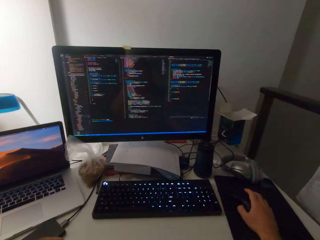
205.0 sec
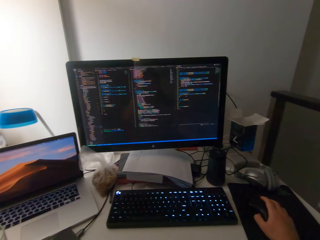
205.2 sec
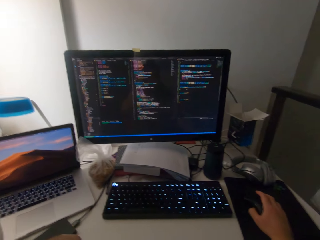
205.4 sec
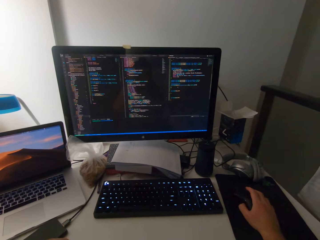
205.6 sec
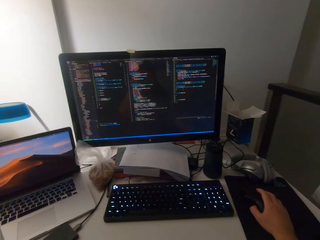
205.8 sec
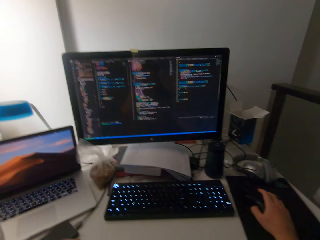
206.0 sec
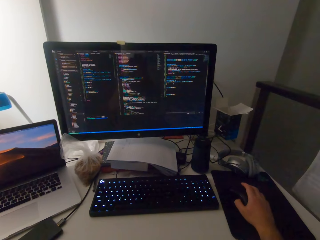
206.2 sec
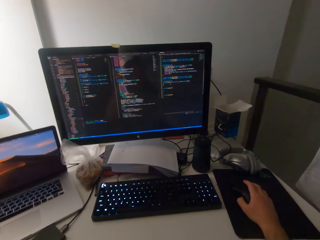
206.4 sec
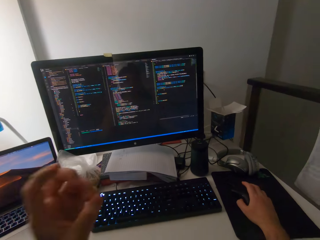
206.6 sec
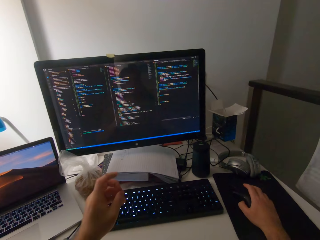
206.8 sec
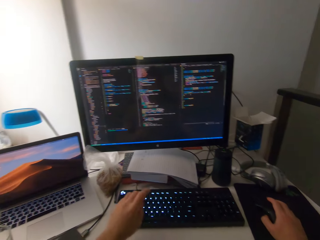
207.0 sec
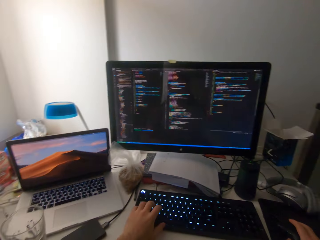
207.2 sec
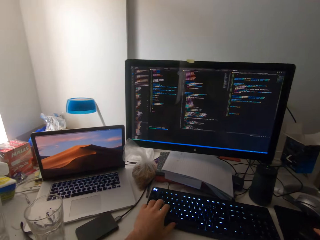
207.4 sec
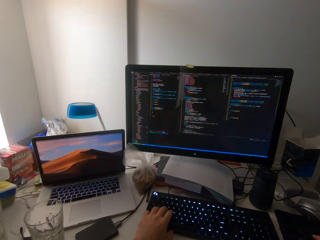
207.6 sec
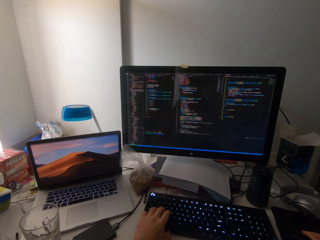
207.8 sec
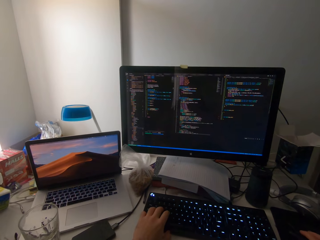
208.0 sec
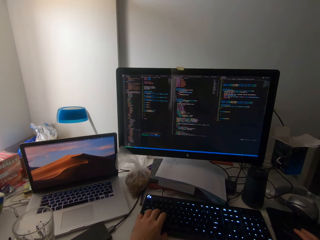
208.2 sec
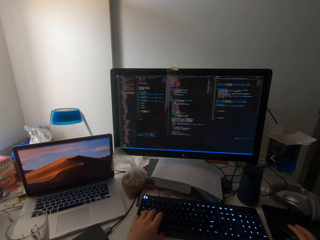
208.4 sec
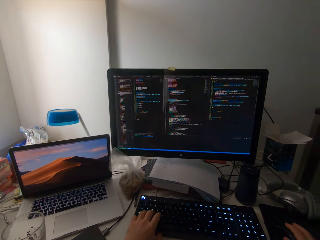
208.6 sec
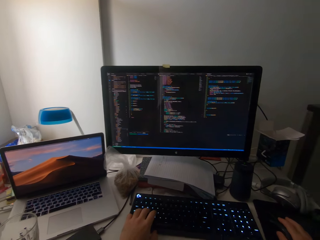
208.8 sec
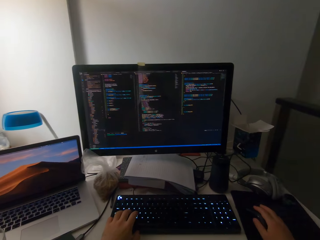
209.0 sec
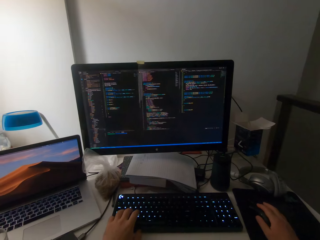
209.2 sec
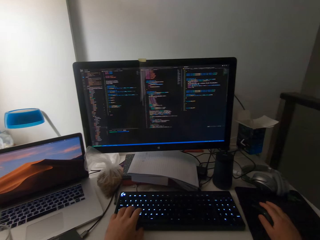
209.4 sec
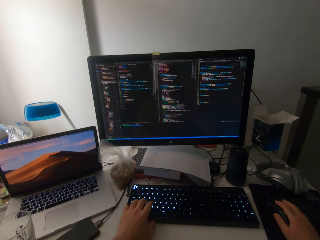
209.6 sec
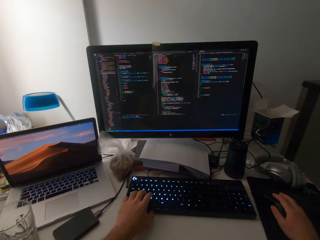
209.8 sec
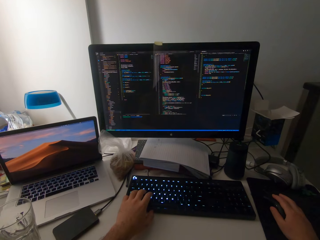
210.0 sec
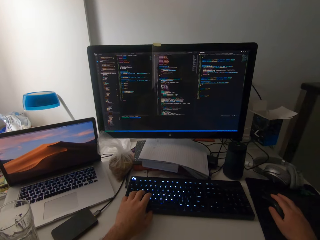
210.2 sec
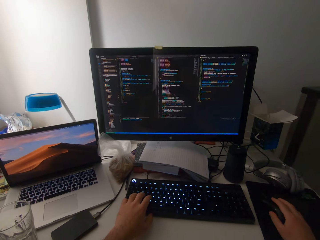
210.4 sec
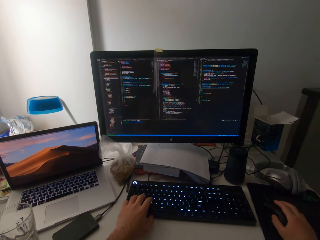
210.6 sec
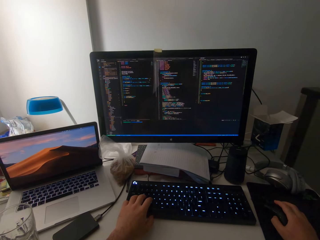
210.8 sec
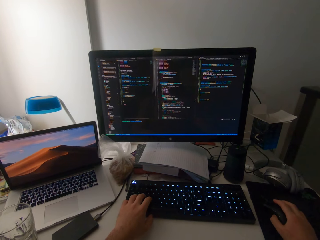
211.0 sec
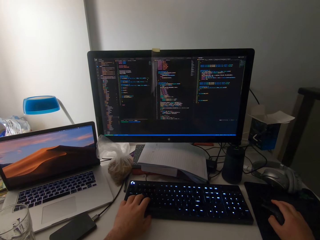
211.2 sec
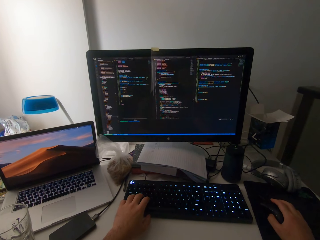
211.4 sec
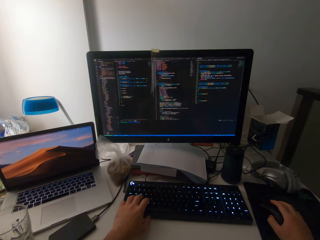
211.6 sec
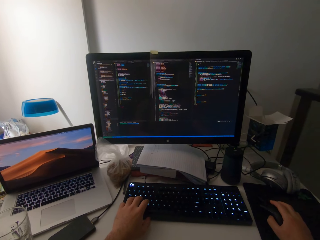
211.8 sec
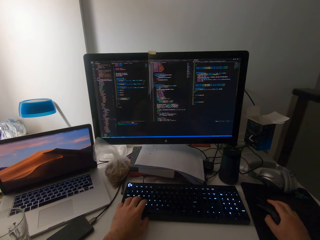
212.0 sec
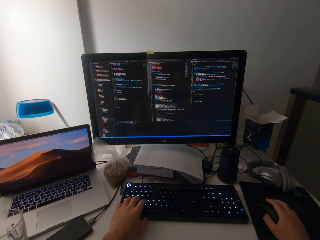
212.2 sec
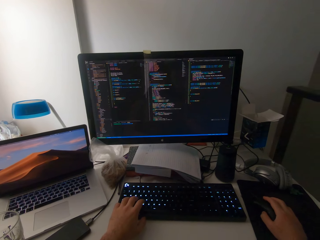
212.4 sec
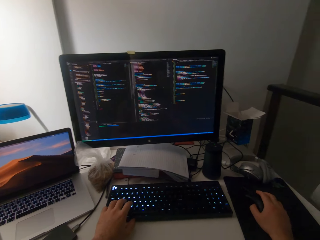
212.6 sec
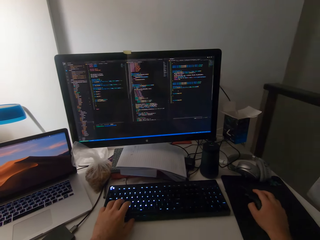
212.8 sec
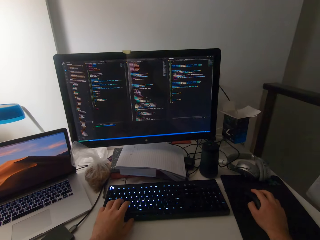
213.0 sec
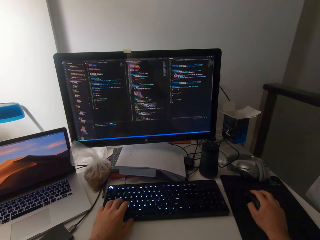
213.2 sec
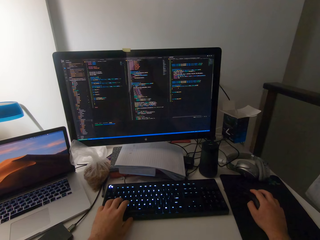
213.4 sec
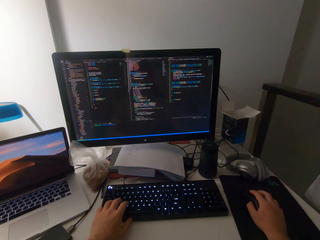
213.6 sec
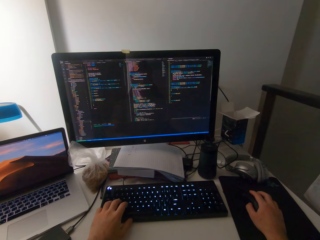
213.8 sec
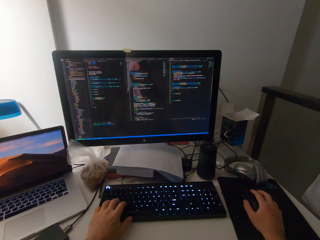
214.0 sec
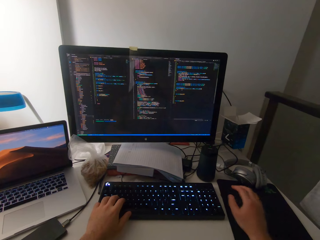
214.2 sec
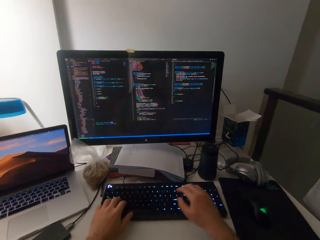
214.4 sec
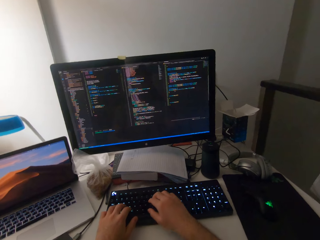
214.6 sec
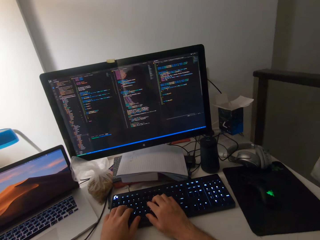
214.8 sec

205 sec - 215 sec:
The camera wearer touches the keyboard with his left hand.

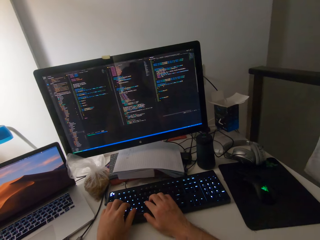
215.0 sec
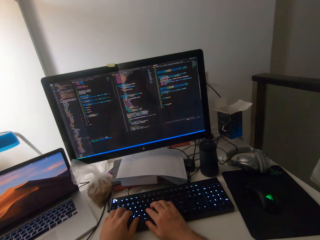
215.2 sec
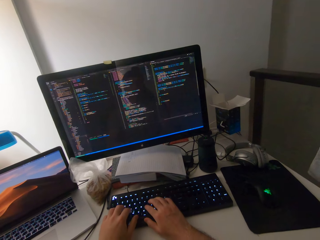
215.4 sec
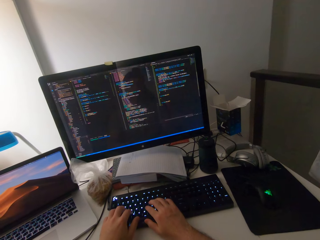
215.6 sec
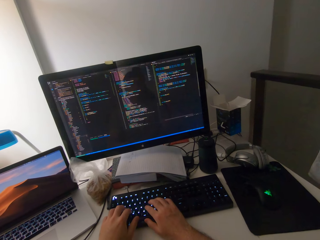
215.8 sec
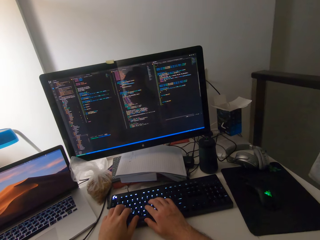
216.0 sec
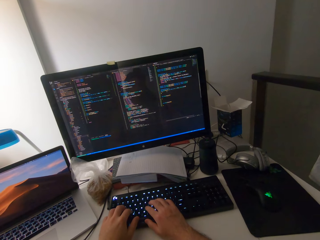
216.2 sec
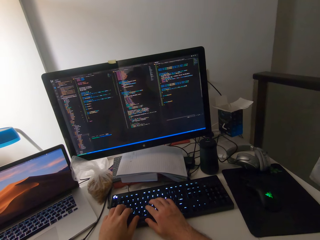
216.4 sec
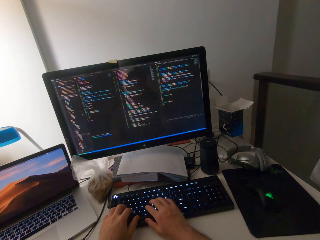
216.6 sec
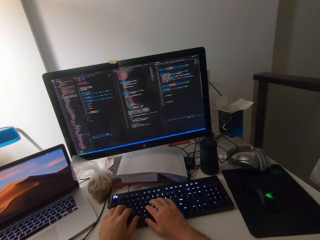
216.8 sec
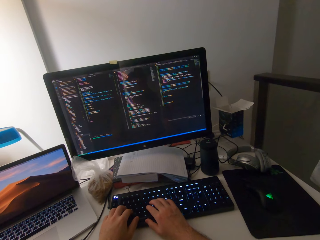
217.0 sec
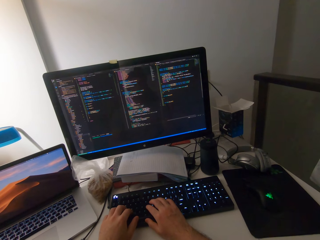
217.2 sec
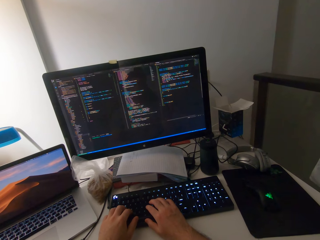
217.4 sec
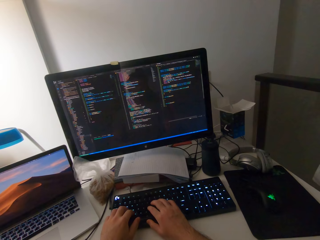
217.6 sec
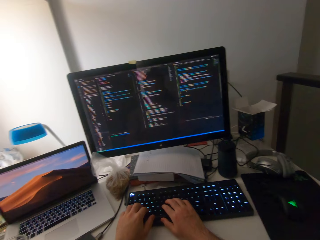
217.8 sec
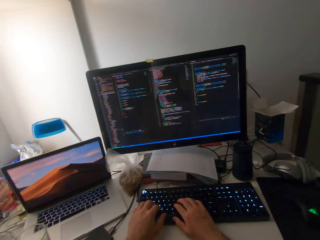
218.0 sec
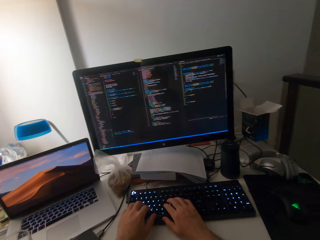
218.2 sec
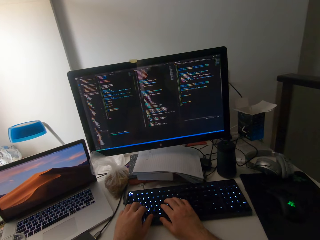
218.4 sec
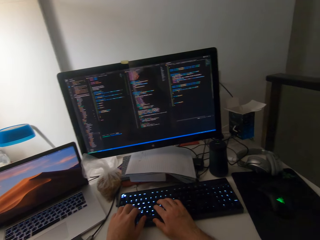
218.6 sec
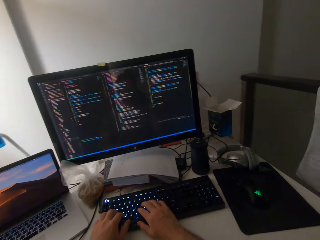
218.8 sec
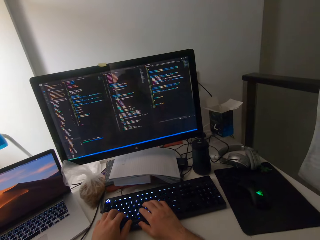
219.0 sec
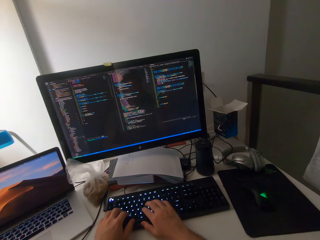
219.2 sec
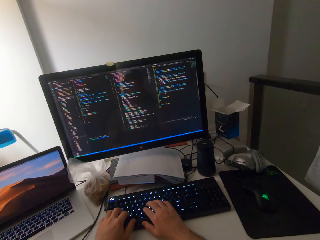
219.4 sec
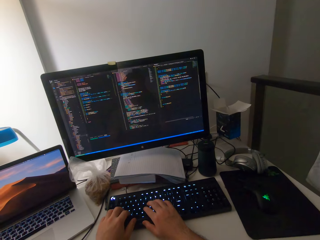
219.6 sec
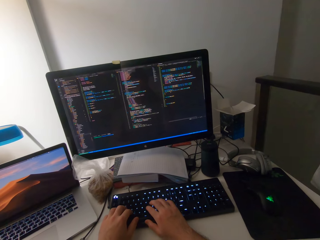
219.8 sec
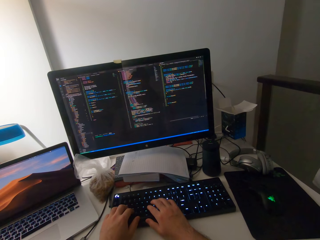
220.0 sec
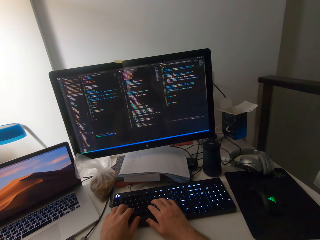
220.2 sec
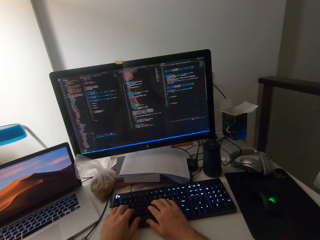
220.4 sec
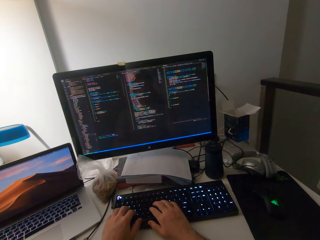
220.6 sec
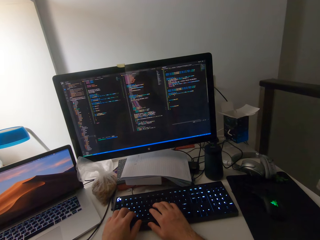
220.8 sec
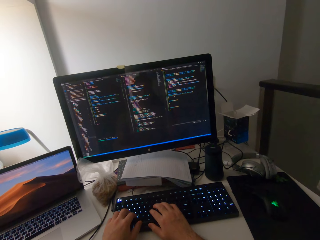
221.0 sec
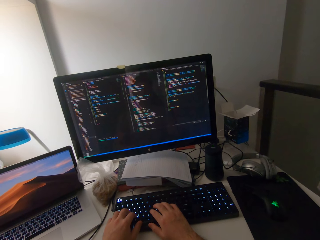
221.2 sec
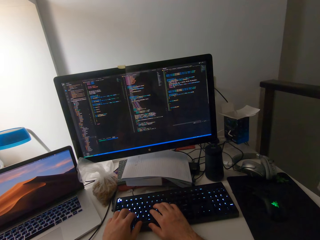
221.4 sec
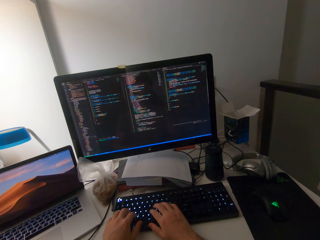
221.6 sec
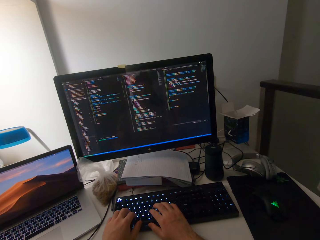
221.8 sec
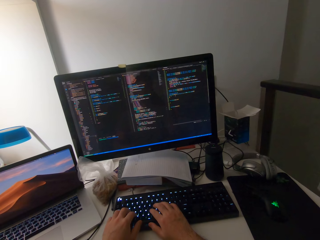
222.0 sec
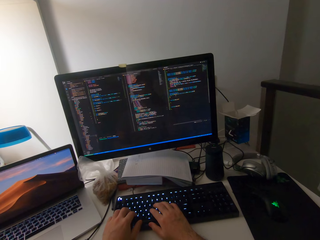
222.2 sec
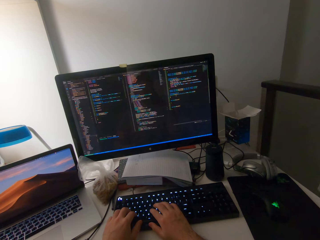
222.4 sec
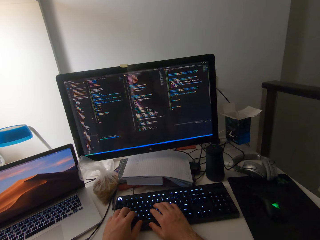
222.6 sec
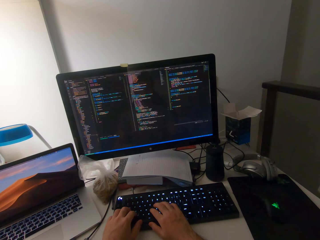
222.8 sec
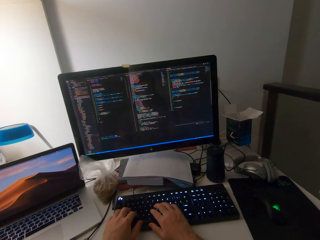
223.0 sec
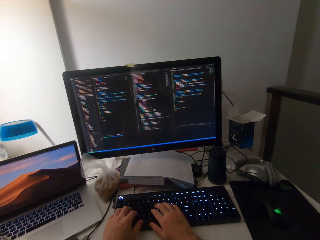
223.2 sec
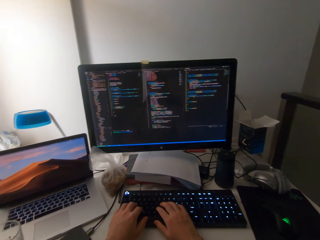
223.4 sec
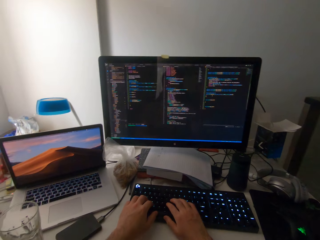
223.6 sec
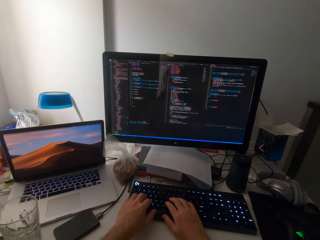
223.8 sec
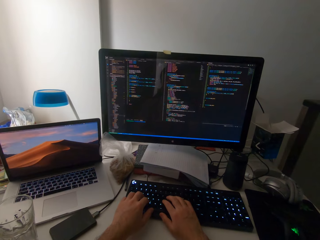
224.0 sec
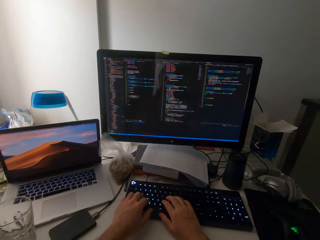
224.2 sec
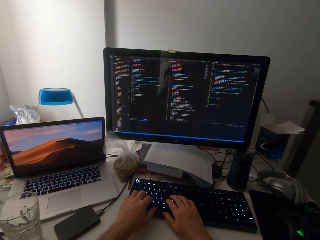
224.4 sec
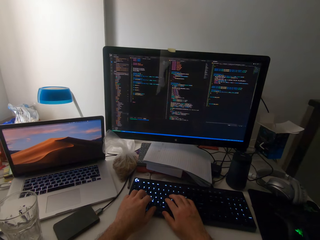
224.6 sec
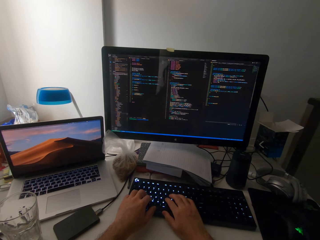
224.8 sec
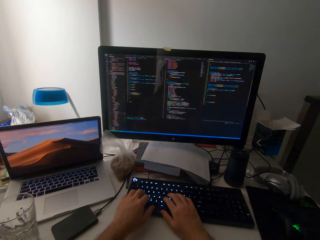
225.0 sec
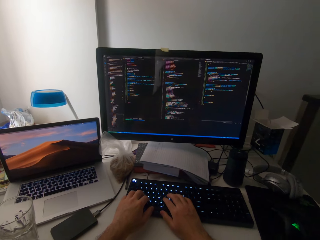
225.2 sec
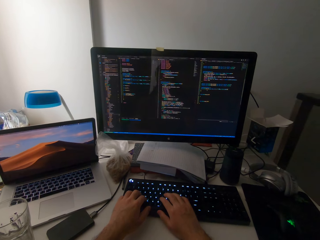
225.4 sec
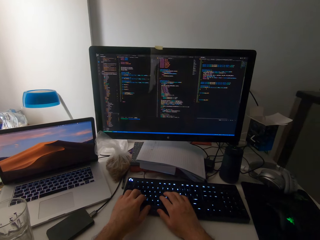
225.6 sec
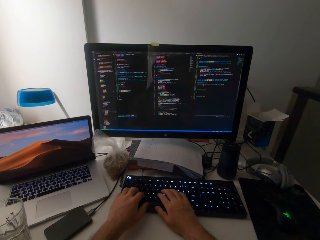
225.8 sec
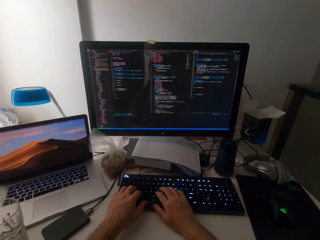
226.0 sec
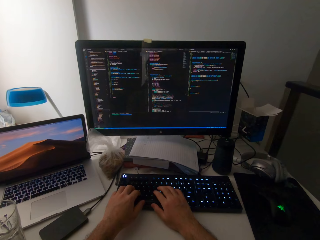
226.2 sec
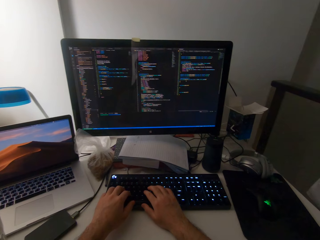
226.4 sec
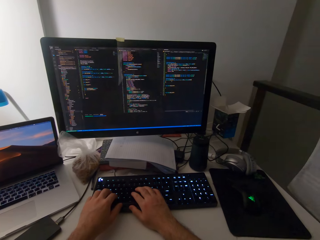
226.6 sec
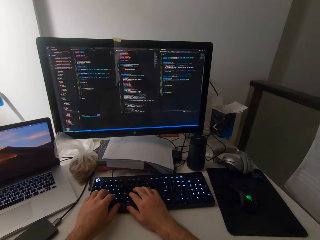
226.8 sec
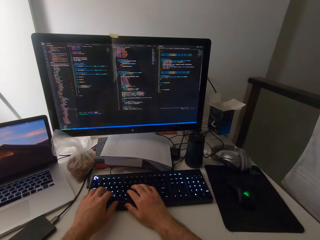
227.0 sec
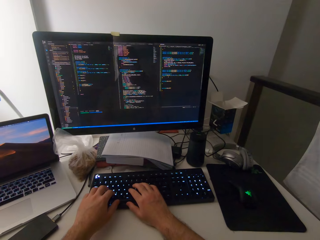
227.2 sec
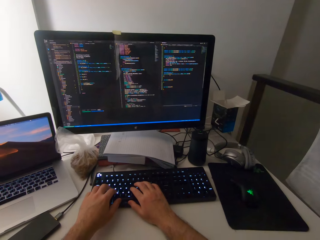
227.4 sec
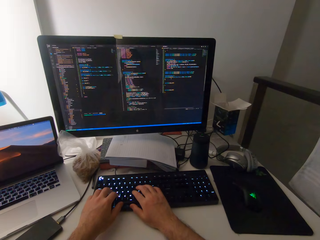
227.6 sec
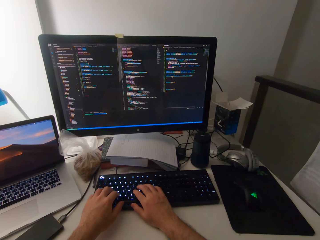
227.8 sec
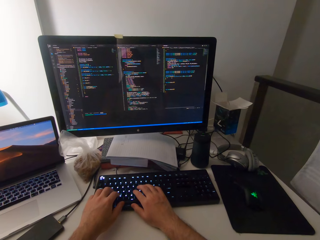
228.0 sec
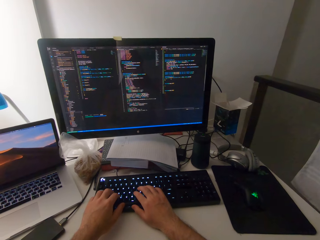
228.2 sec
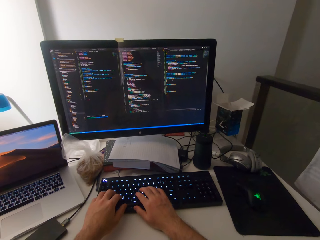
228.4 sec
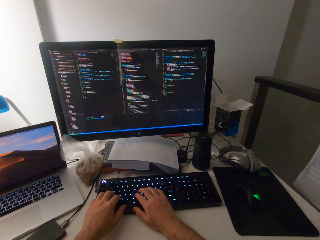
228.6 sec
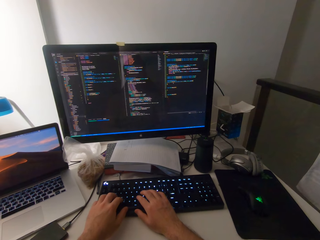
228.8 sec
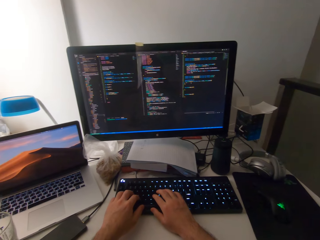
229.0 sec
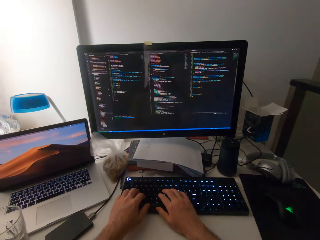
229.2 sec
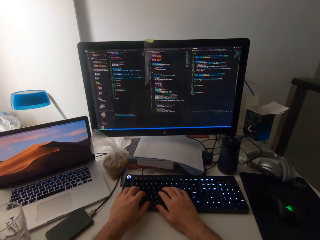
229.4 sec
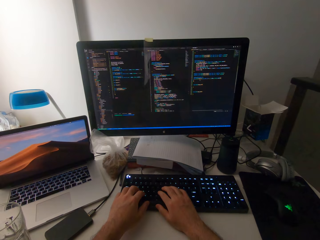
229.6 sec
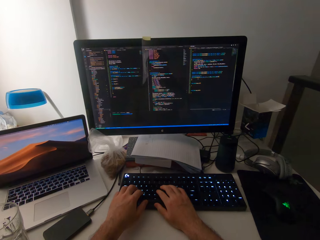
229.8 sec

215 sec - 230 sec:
The camera wearer places his hands on the keyboard. He looks around.
